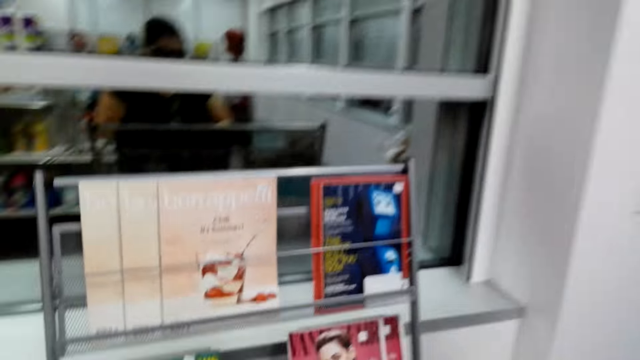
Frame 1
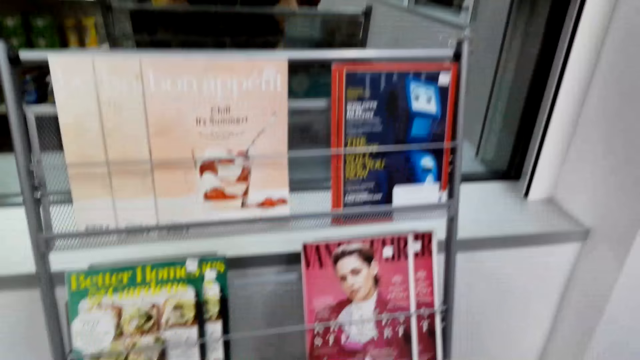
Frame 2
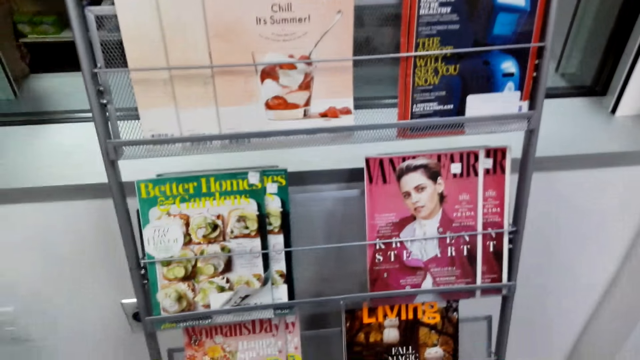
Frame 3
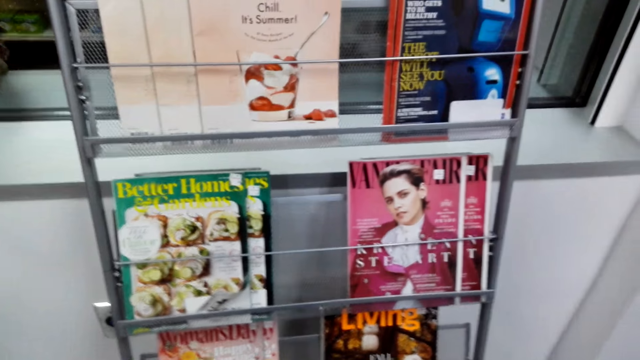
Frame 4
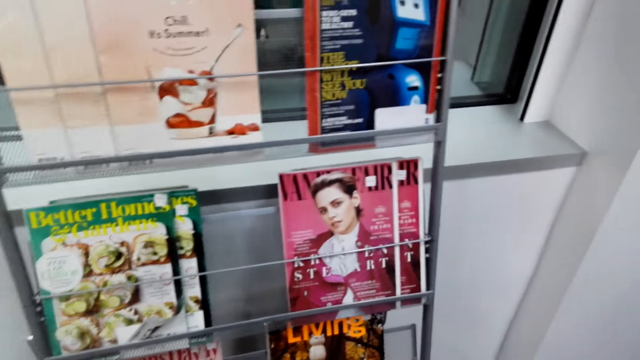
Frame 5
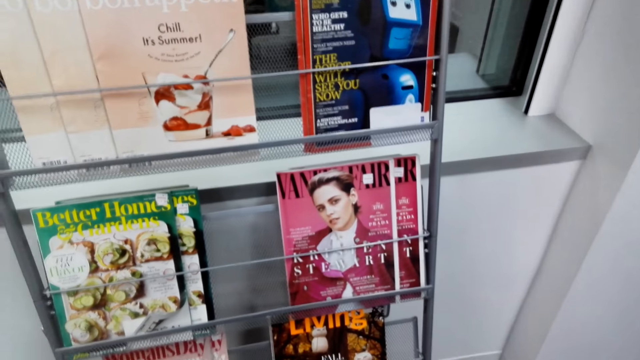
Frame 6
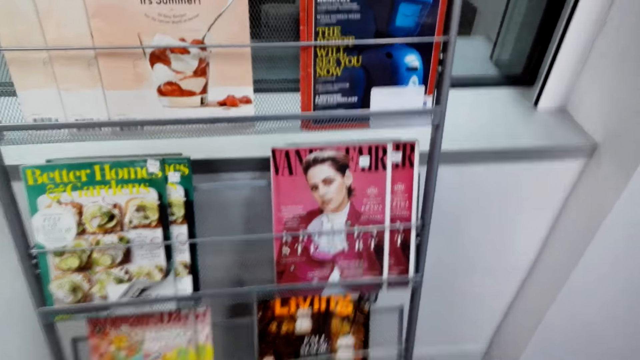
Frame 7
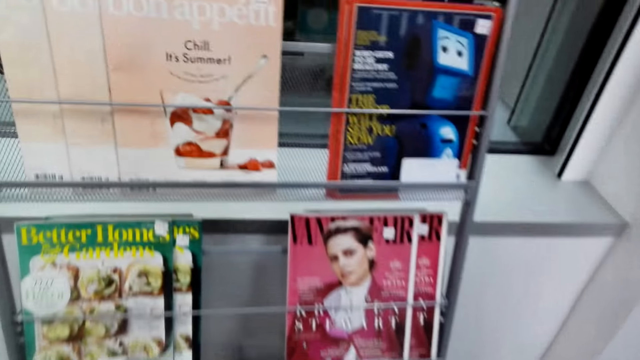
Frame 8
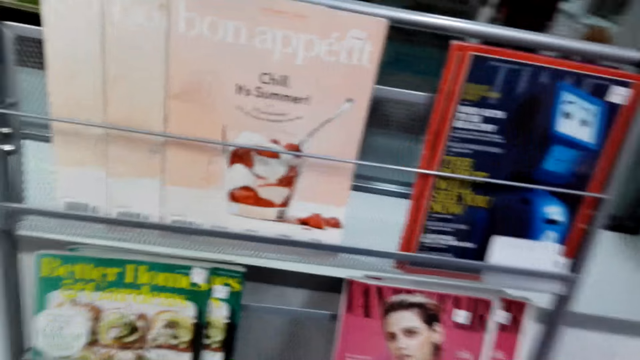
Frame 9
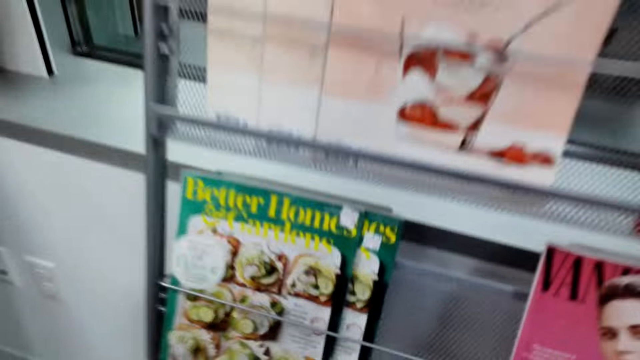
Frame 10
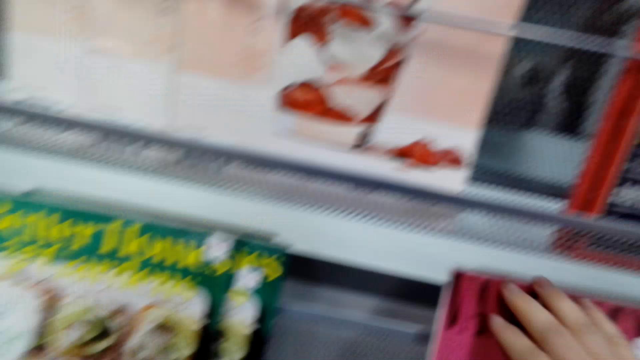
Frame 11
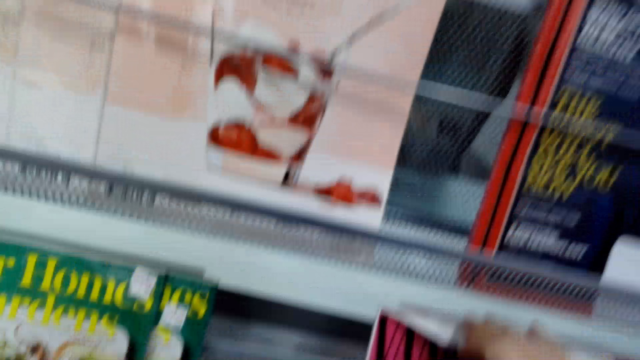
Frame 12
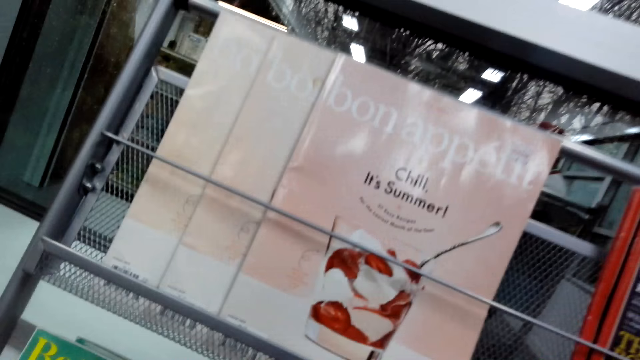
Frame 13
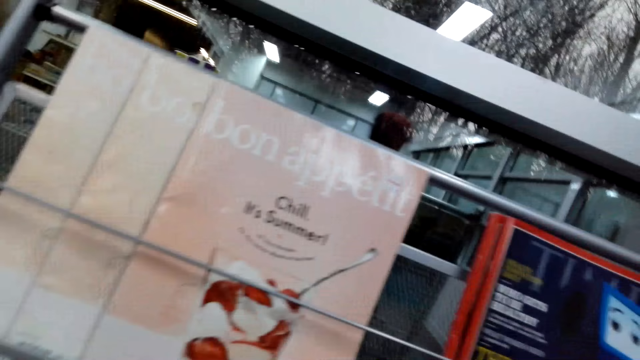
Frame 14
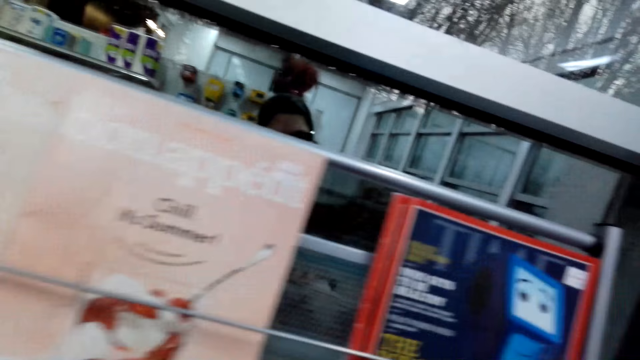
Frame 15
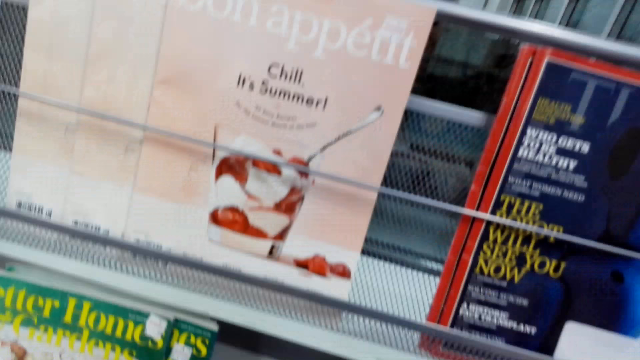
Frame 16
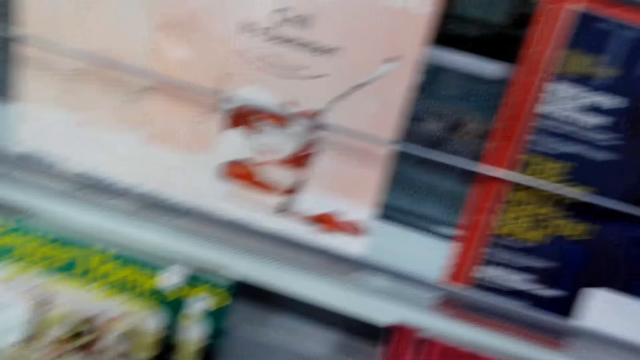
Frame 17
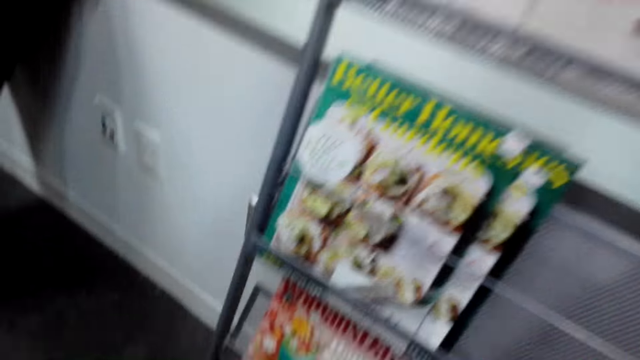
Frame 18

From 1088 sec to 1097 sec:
The camera wearer looks at a magazine. They stare at a bookshelf. They pick up a book on the shelf.

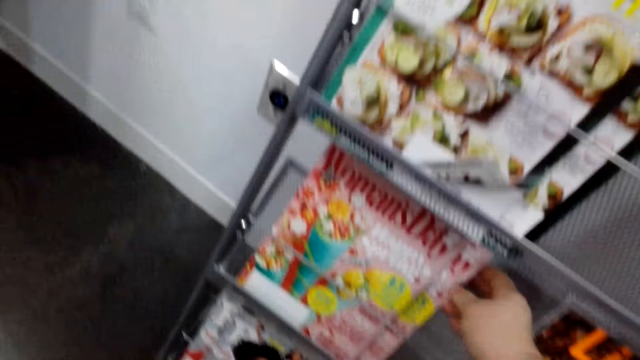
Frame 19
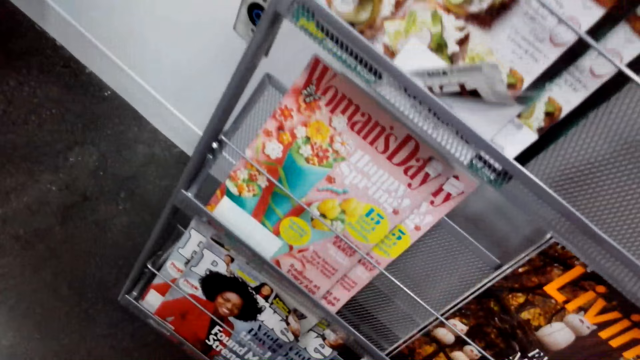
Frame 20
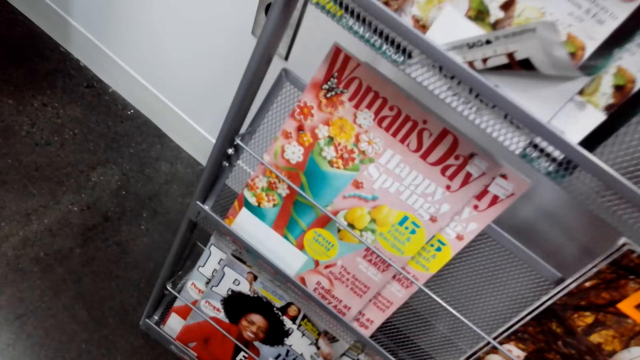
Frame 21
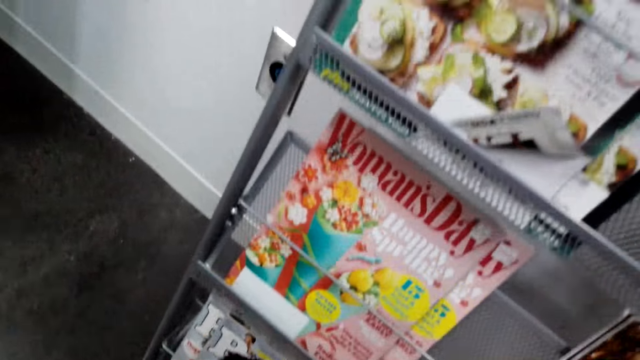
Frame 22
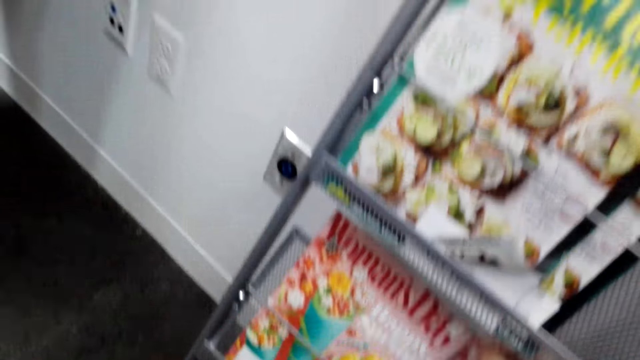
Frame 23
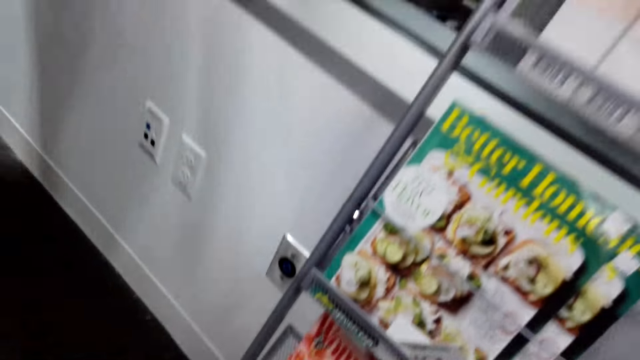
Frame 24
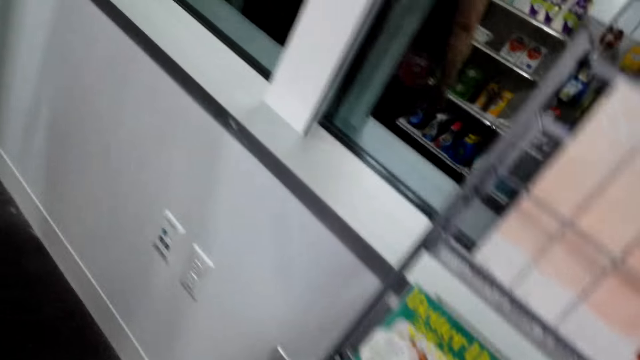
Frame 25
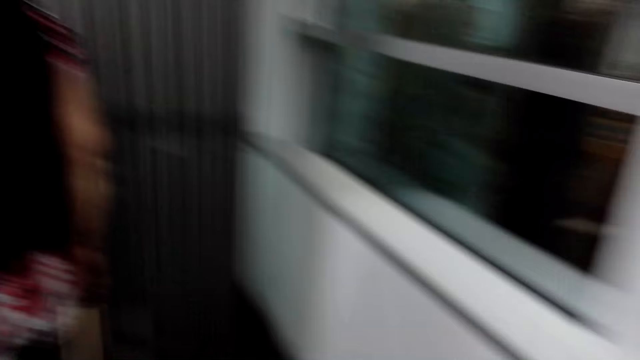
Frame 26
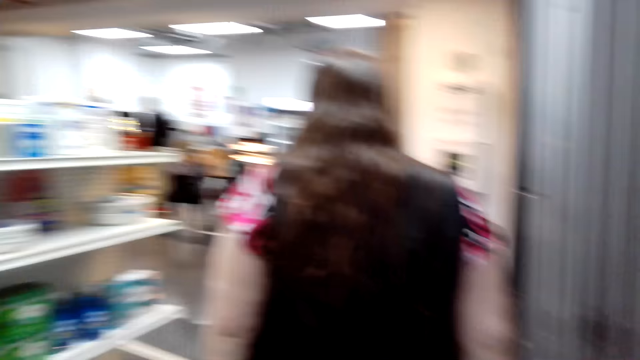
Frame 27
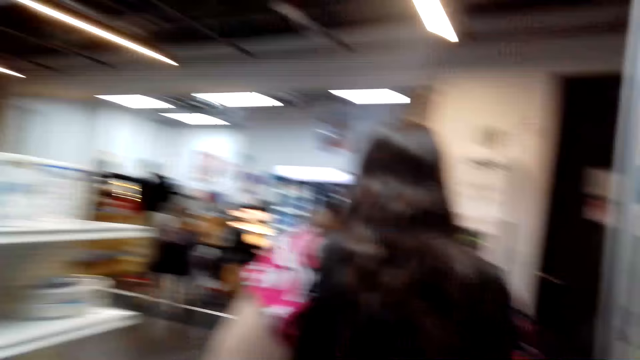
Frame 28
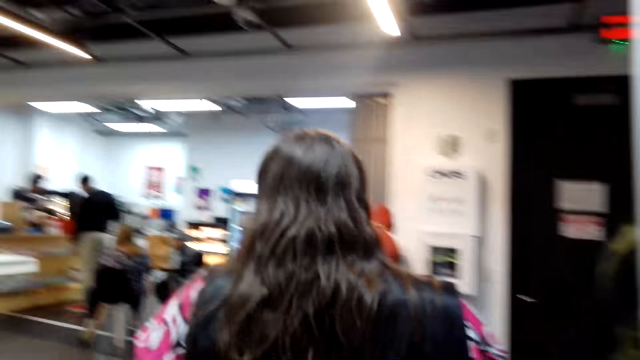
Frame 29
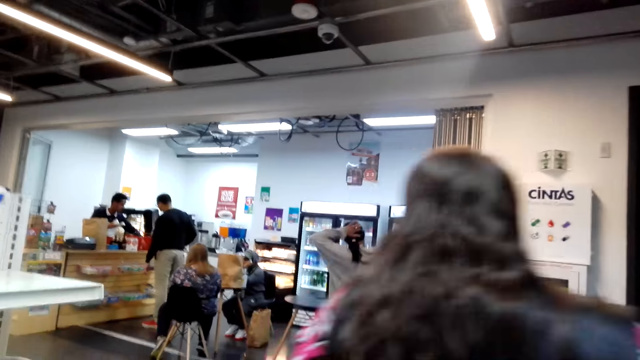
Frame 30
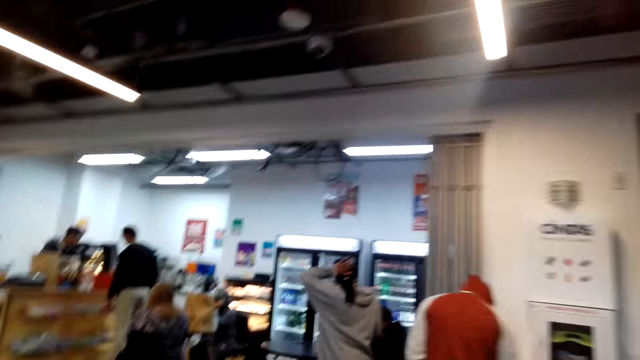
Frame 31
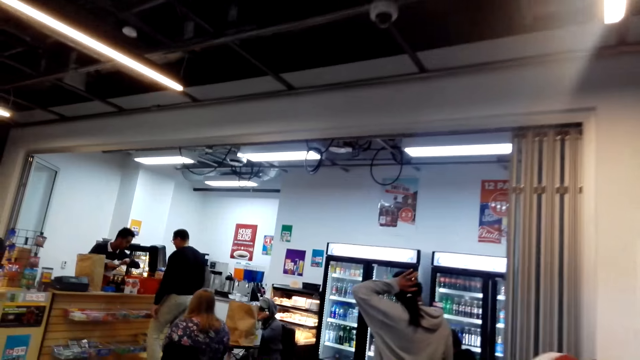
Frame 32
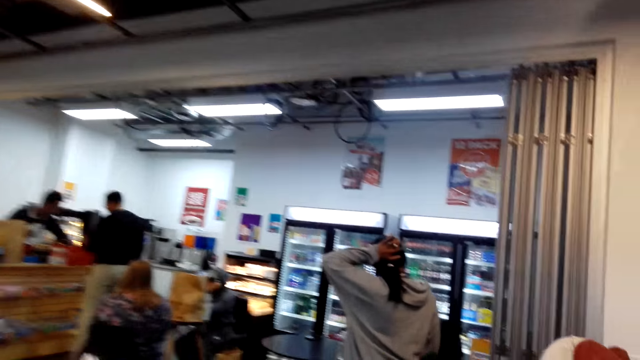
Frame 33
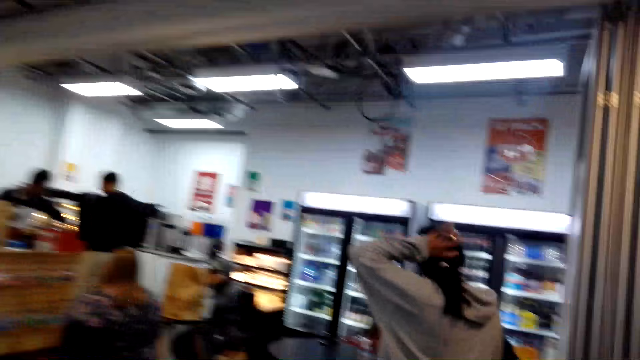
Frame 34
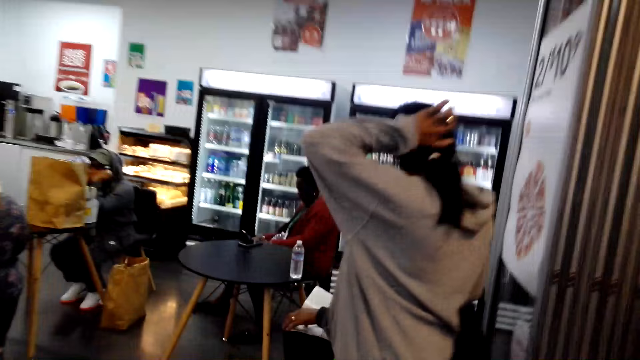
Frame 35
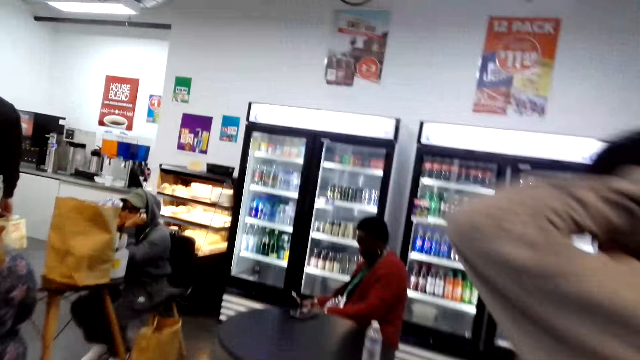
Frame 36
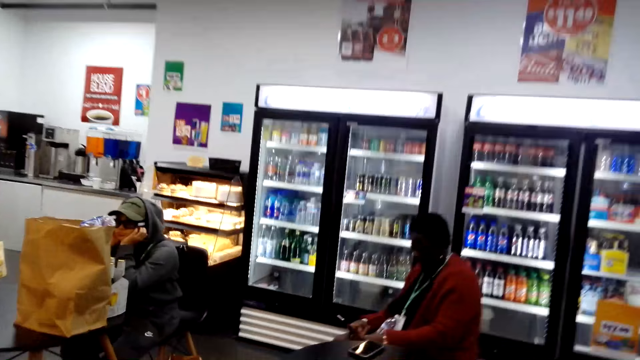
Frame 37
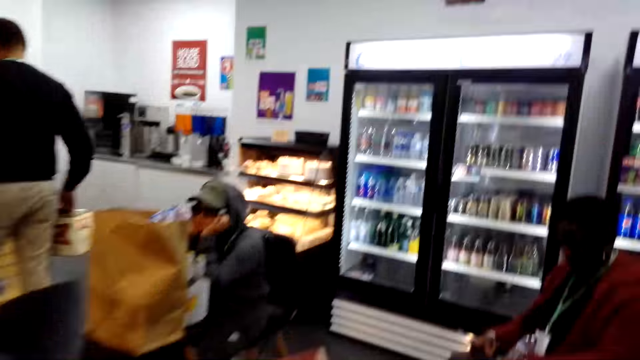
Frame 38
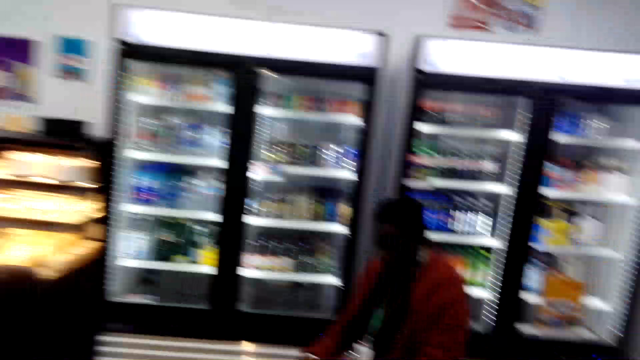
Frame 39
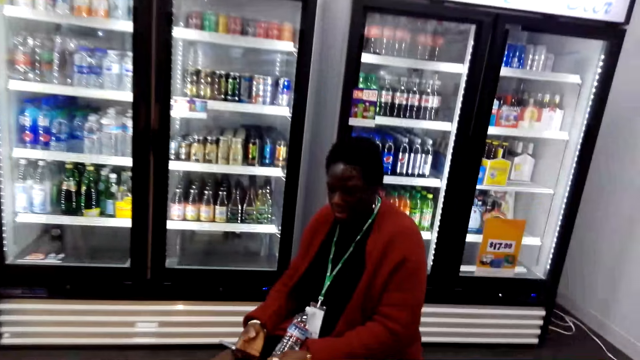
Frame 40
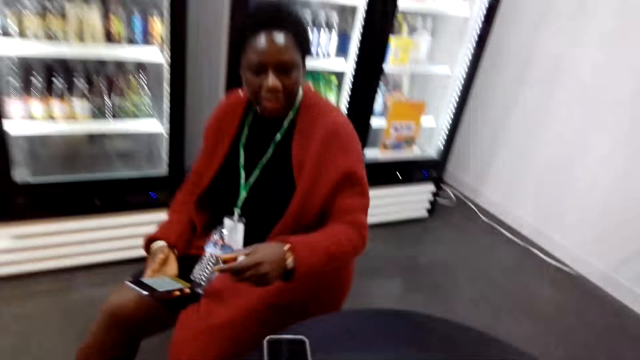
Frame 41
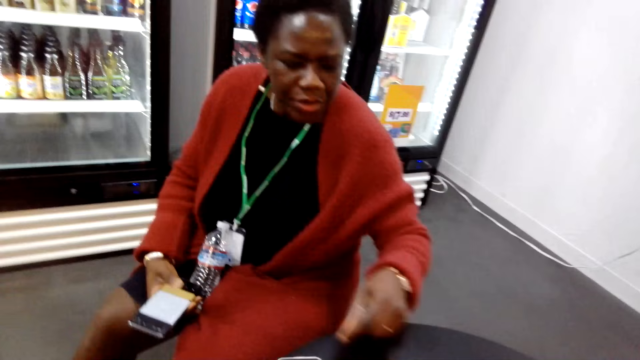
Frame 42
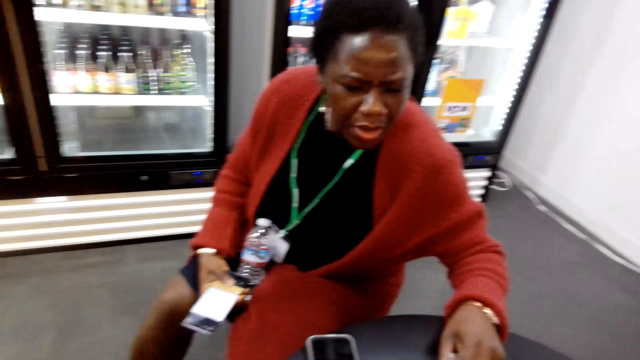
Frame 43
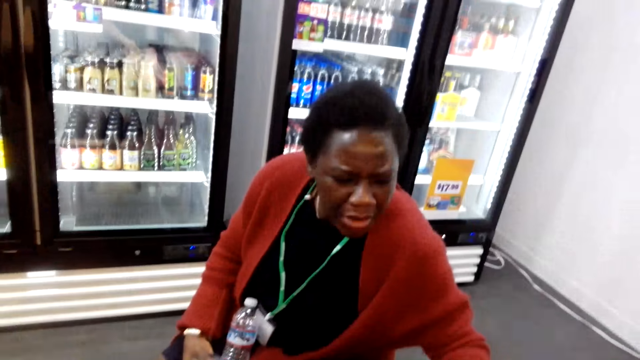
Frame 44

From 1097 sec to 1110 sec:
The camera wearer looks at the magazines. They pick the magazine in the shelf. They look around the supermarket and walk around the supermarket. A woman converses with the camera wearer.
